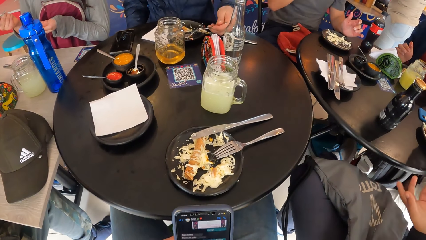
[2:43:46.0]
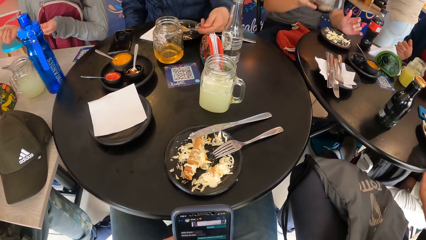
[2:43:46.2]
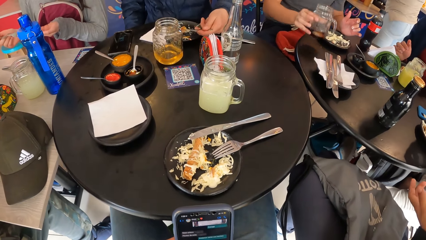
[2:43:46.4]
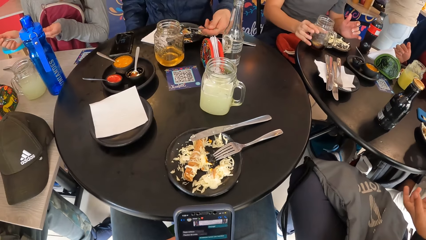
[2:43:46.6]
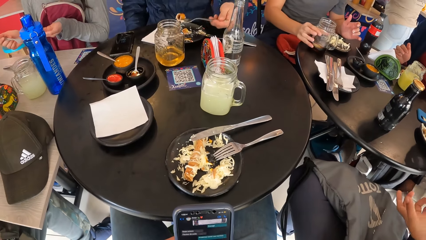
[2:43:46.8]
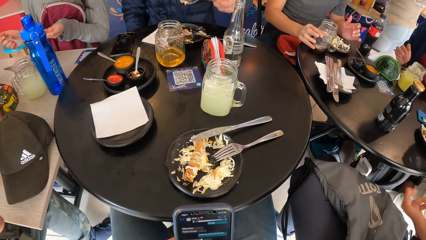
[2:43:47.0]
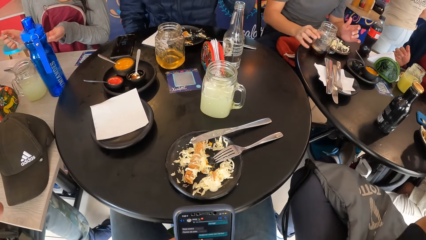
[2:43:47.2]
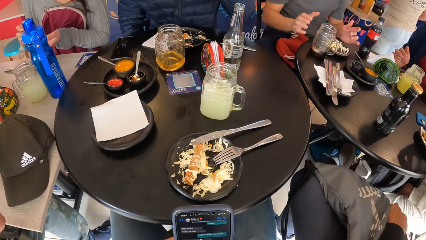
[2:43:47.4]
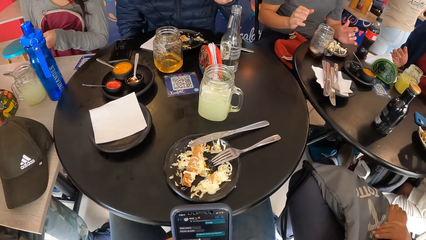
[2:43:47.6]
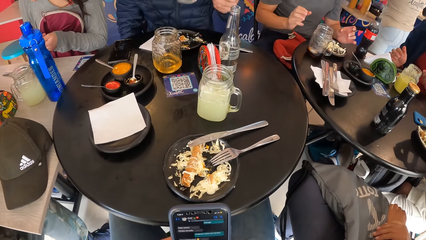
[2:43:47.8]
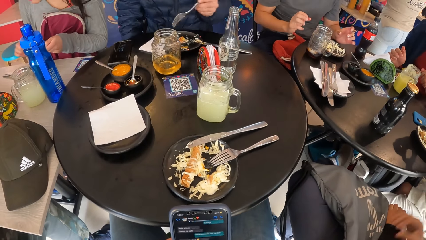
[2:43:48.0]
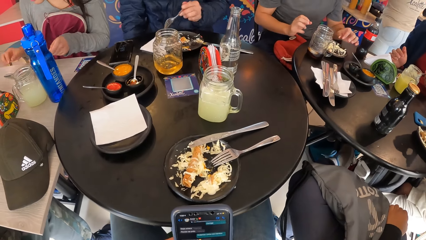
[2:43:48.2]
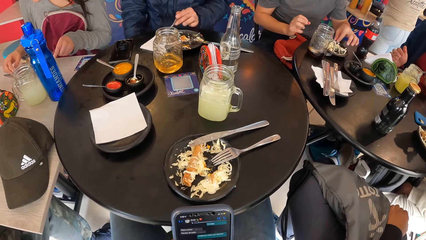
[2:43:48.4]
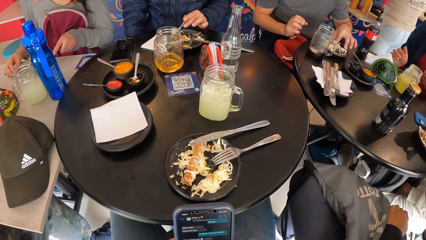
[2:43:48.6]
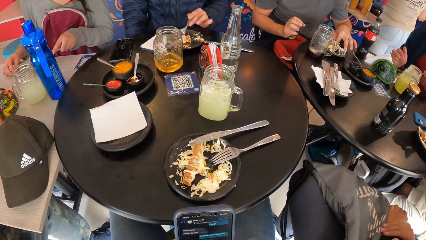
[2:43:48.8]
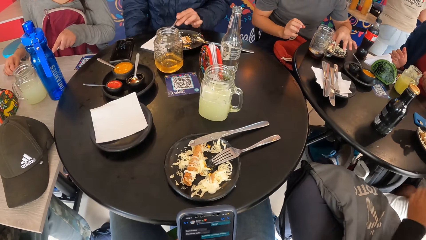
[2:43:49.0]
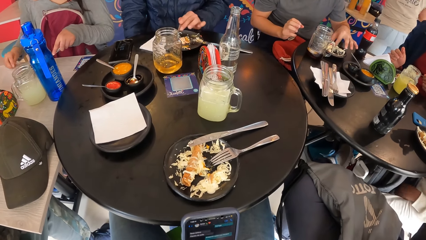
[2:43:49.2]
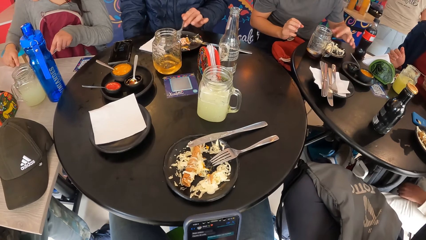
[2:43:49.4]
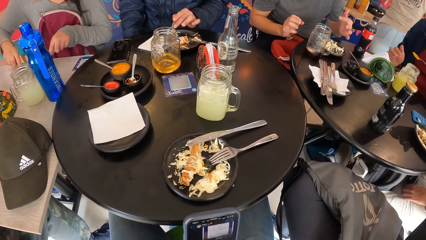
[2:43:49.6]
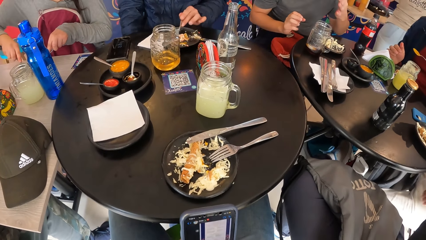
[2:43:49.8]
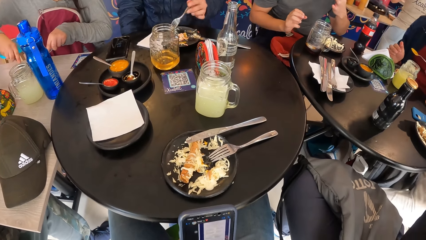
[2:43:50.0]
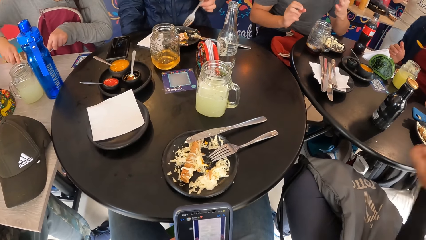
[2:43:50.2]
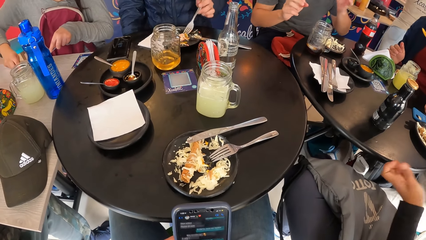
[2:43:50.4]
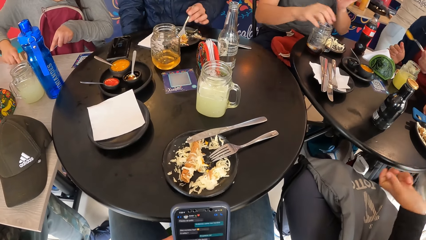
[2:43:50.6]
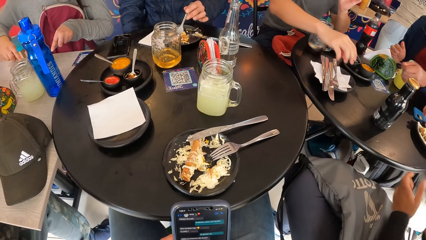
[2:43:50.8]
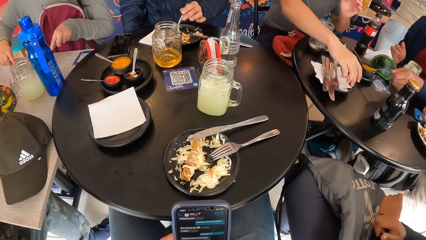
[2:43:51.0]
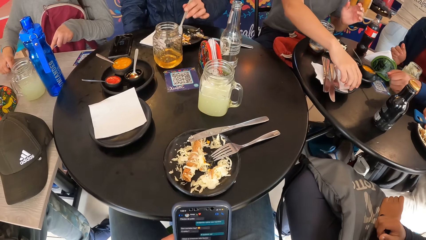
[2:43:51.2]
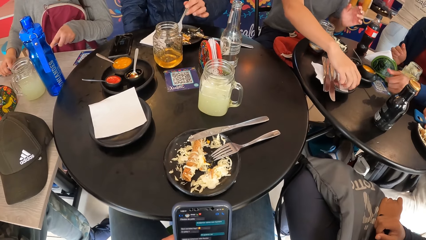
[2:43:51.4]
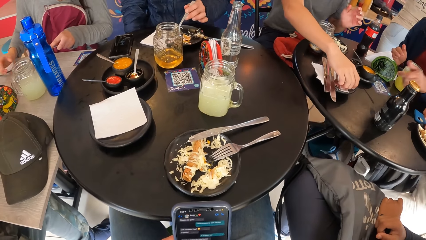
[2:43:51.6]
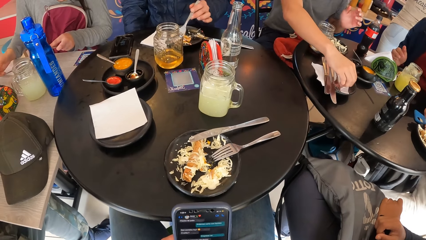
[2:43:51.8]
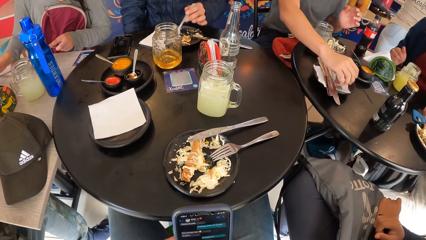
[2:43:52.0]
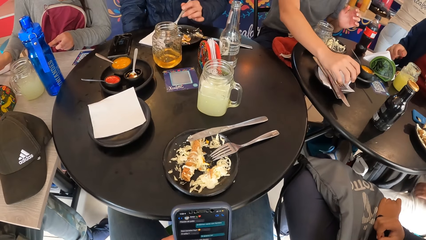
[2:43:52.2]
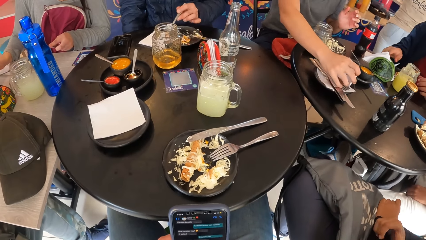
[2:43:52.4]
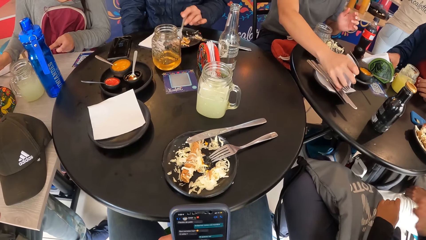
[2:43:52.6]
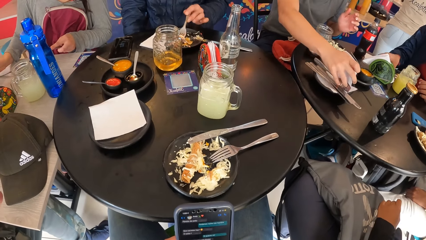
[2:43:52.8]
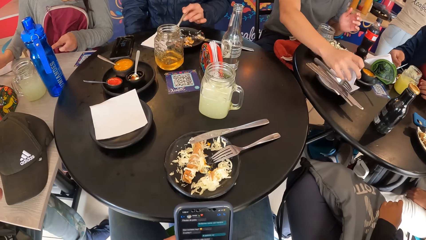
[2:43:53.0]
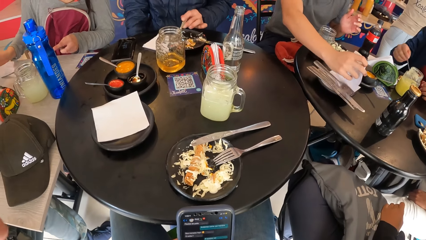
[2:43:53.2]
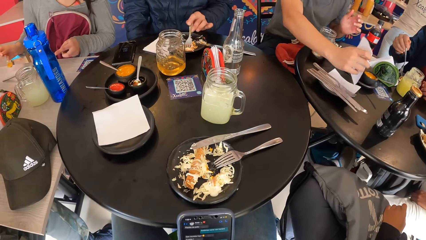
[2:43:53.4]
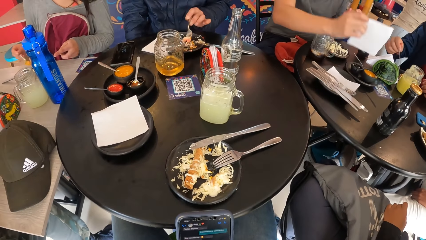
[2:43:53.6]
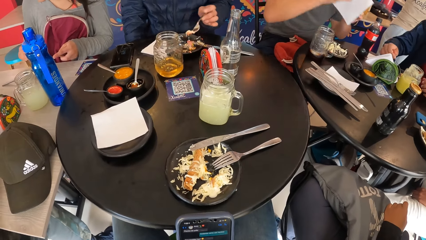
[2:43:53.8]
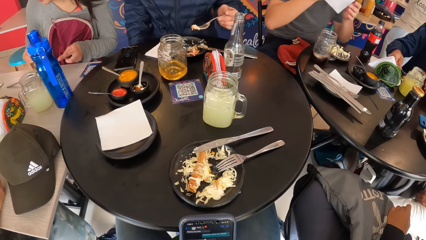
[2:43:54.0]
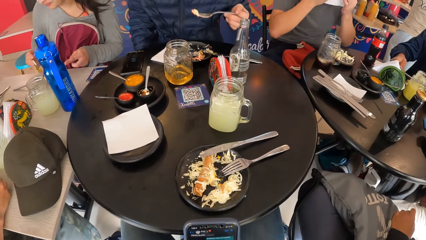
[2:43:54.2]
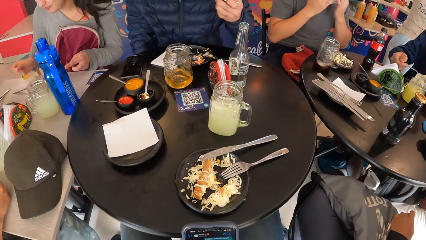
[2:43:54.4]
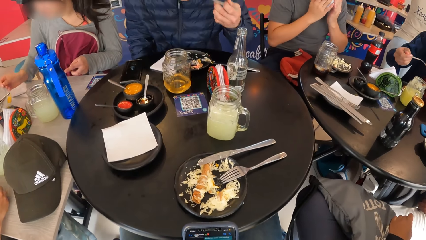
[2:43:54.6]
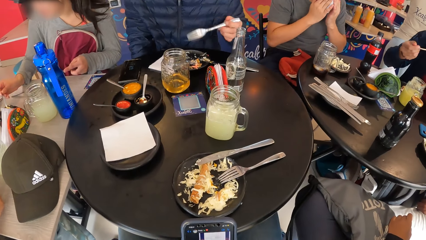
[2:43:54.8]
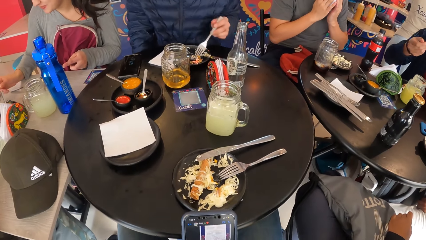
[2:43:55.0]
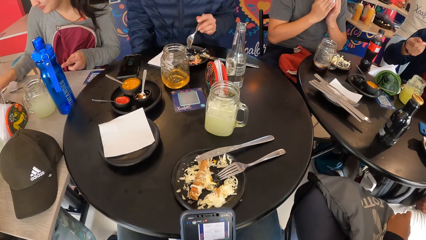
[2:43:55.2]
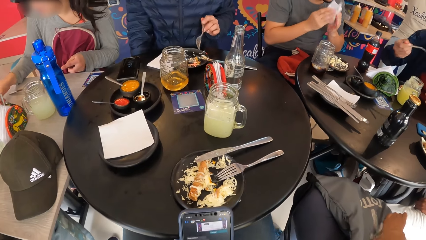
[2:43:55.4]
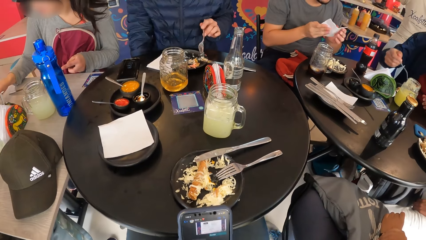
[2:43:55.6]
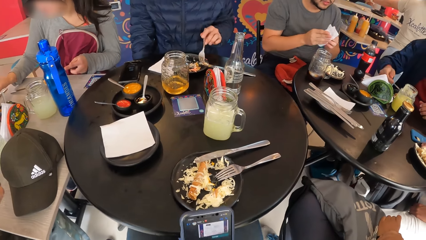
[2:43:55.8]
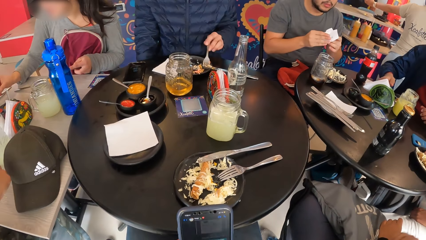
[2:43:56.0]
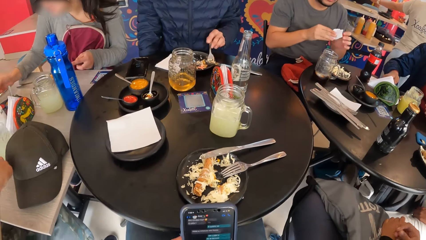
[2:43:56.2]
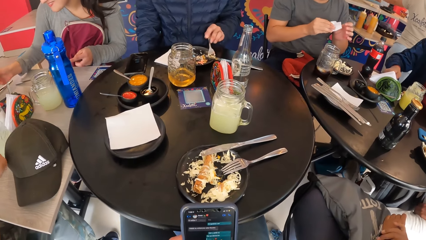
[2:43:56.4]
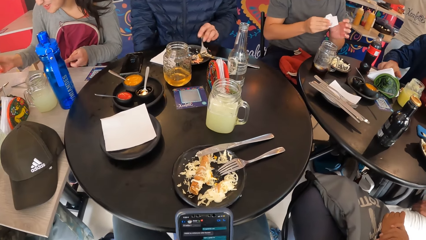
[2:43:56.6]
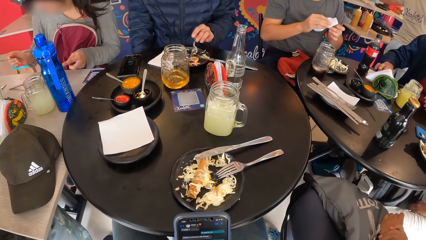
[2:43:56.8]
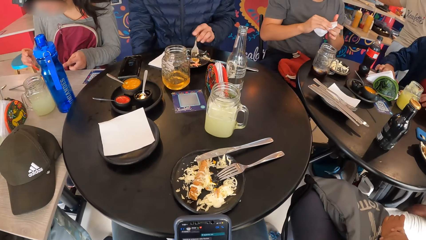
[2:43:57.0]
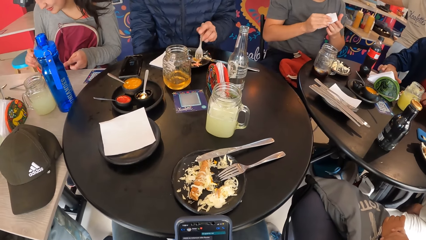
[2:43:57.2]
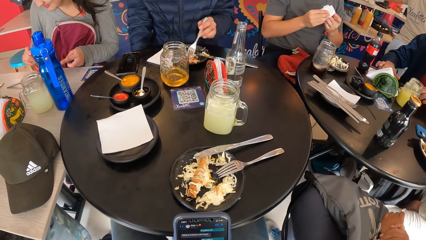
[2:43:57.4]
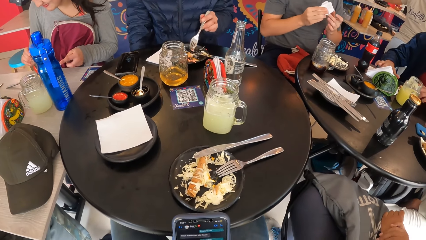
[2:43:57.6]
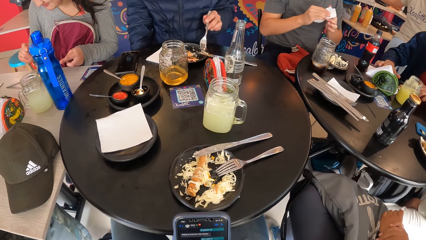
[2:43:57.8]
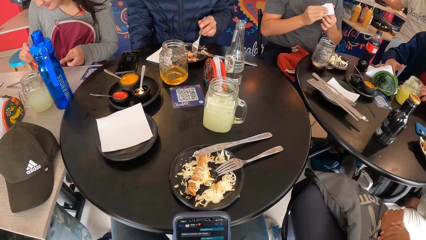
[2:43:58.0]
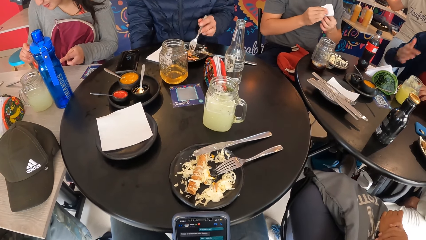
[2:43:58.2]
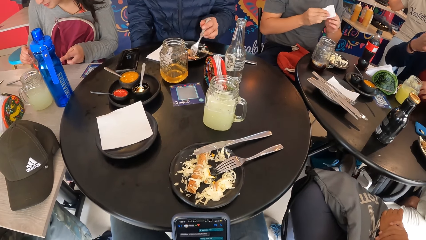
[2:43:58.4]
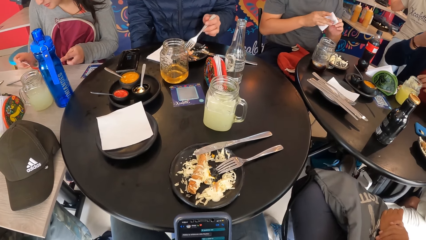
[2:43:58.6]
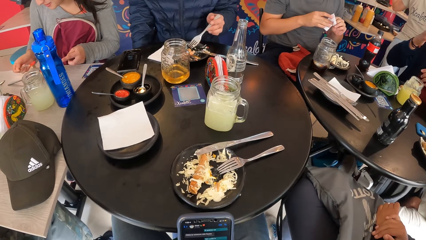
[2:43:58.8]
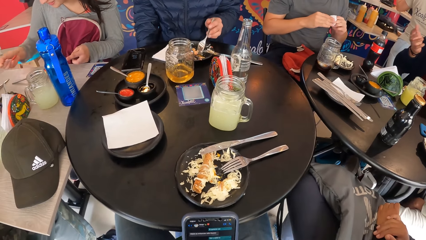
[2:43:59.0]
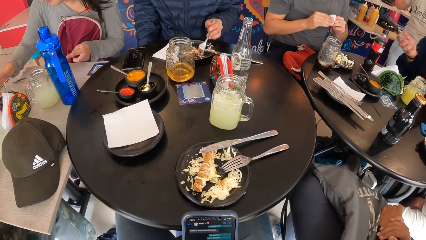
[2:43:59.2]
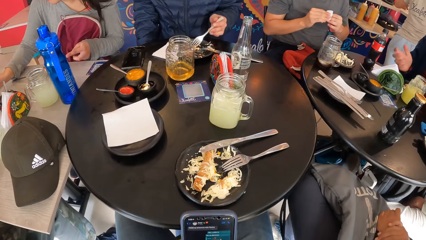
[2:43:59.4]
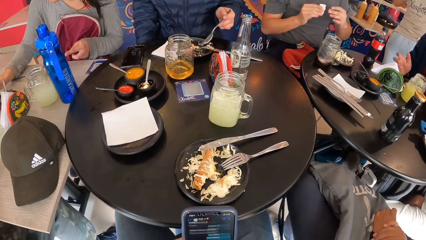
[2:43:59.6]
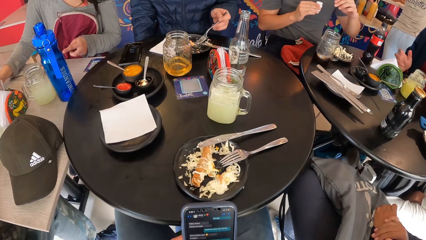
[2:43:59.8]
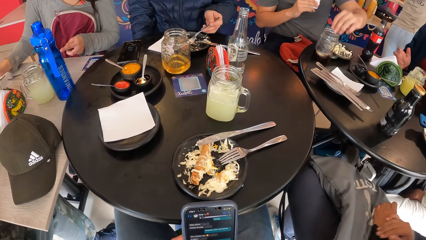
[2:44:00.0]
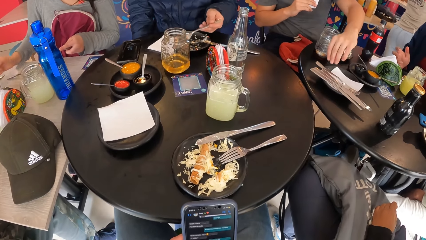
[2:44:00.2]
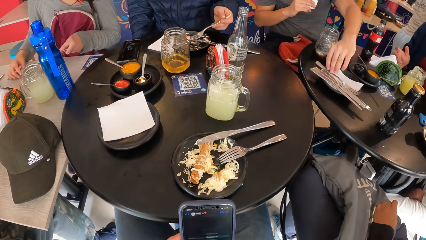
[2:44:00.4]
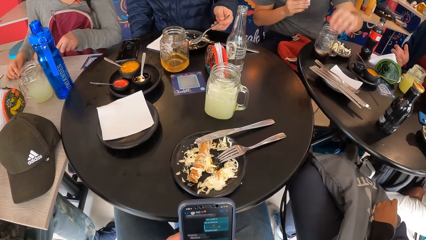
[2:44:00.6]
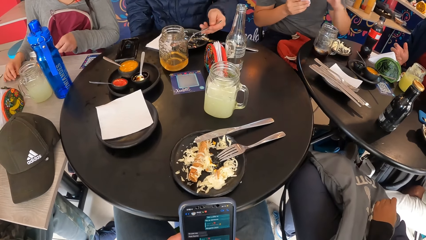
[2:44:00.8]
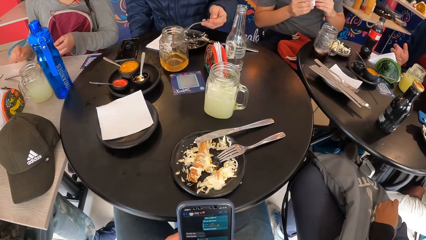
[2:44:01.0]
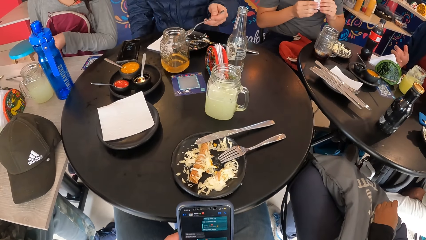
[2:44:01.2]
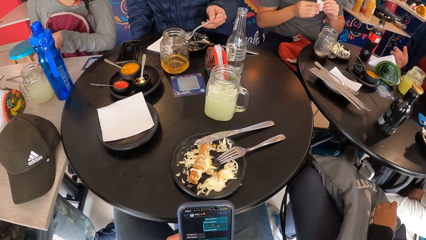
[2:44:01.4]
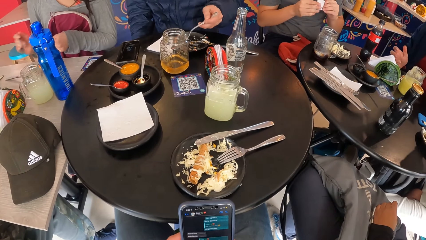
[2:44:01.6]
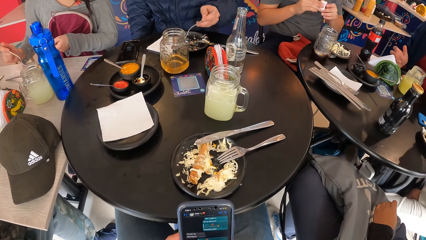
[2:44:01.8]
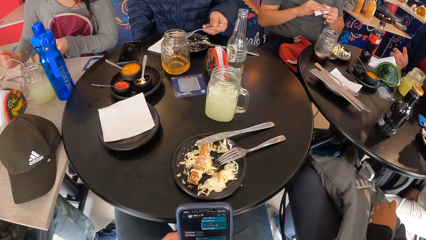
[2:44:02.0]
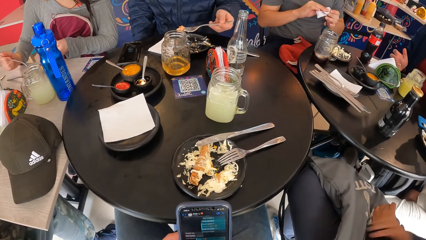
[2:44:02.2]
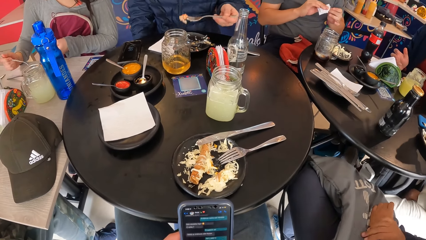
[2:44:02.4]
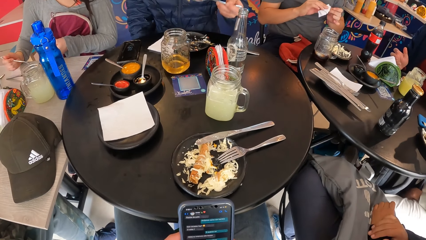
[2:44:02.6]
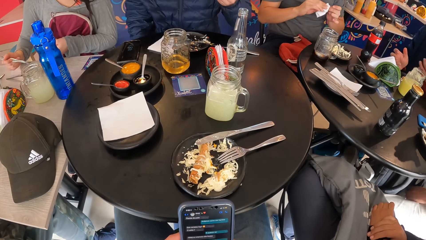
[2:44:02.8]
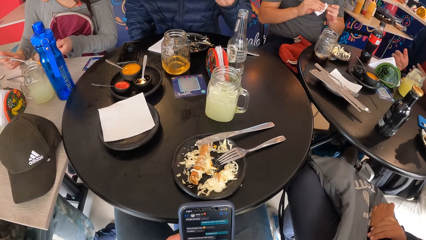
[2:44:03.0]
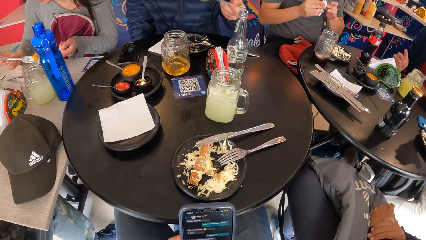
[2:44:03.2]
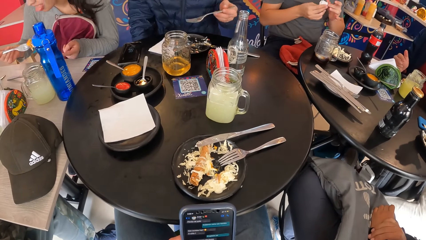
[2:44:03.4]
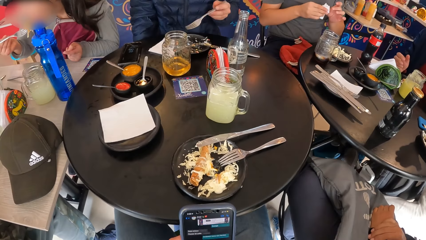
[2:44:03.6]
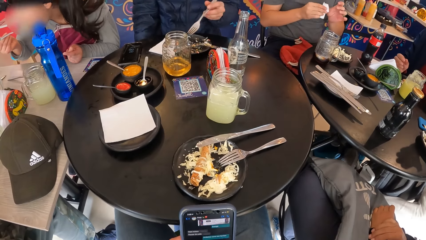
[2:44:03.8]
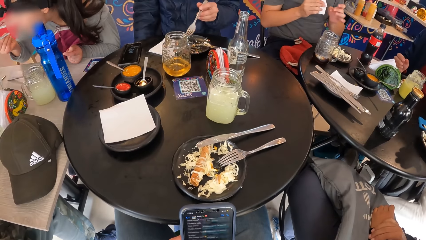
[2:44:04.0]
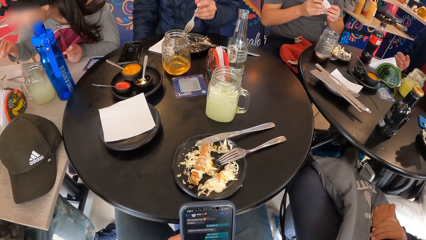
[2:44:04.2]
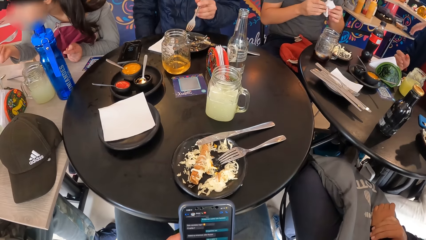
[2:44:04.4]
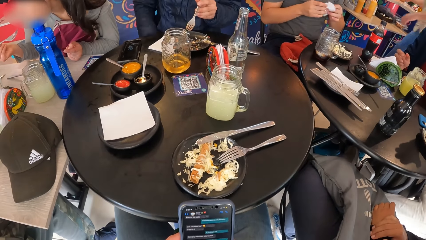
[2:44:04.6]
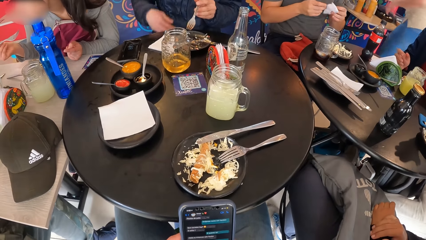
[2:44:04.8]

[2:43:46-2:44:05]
The second man drops the cup on the table with his right hand. The third man eats salad from the plate on the table with the fork in his left hand. The second man picks a piece of paper towel on the table with his right hand. The first man drops the spoon on the bowl on the table with his left hand. The second man wipes his mouth with the piece of paper towel in both hands. The third man eats salad from the plate on the table with the fork in his left hand. The first man eats salad from the plate on the table with the fork in his right hand. The second man wipes both hands with the piece of paper towel. The second man touches a knife on the table with his left hand. The third man eats salad from the plate on the table with the fork in his left hand.
